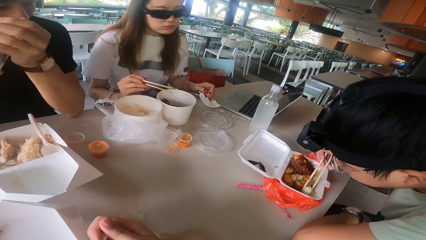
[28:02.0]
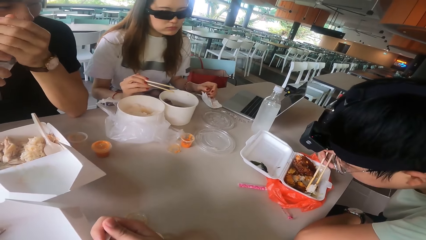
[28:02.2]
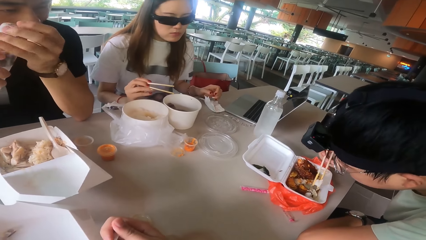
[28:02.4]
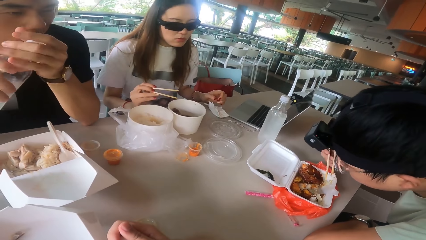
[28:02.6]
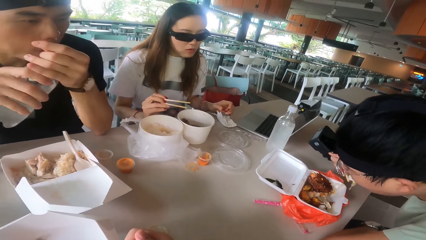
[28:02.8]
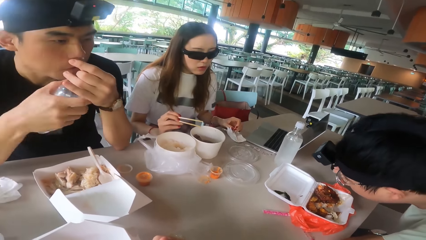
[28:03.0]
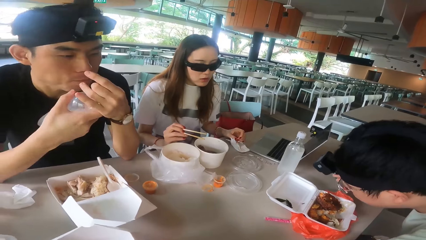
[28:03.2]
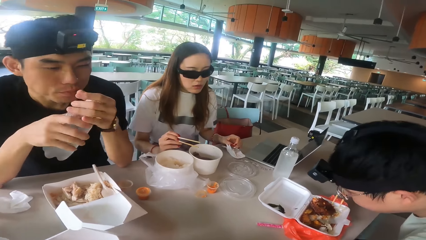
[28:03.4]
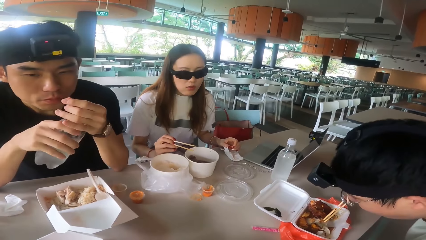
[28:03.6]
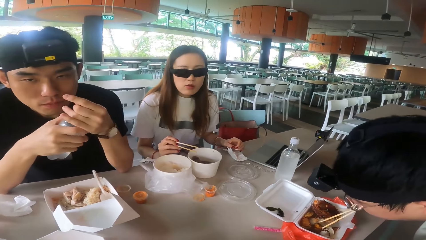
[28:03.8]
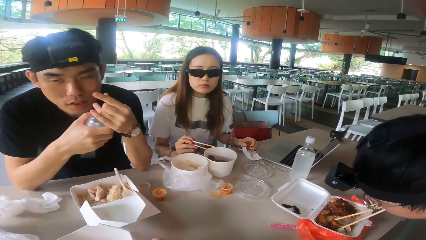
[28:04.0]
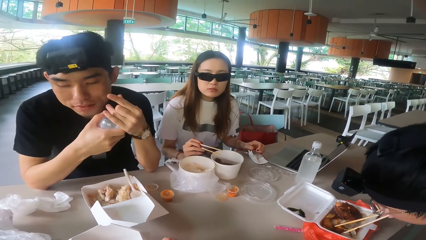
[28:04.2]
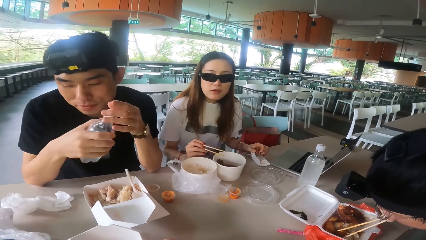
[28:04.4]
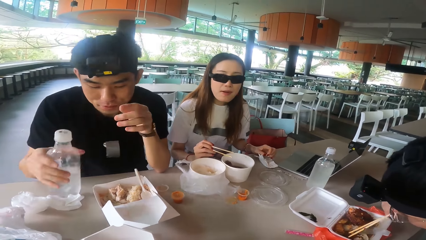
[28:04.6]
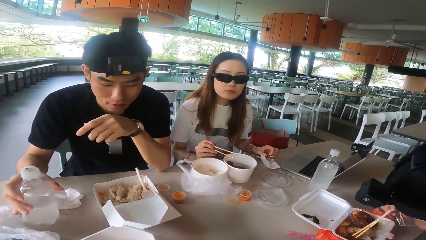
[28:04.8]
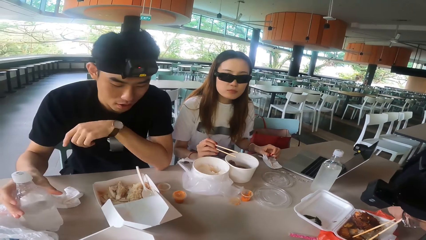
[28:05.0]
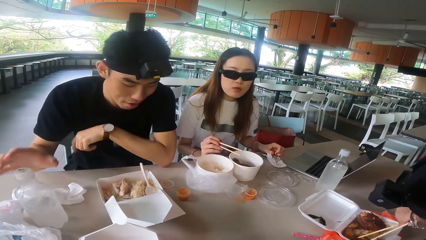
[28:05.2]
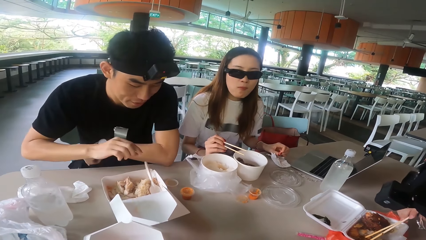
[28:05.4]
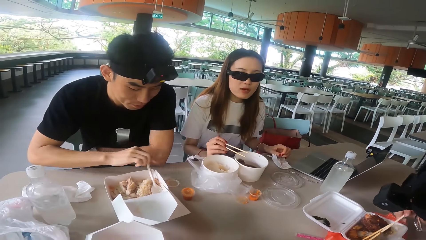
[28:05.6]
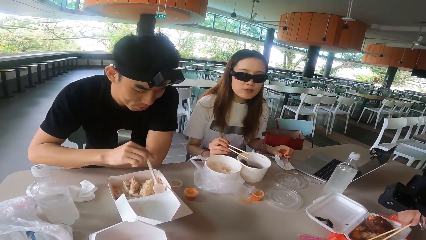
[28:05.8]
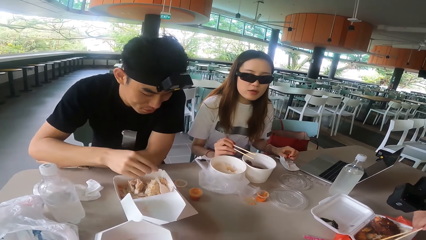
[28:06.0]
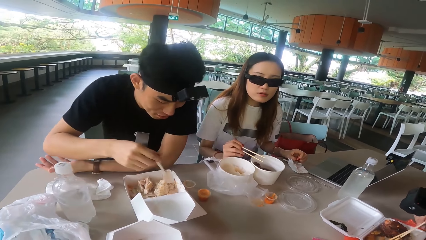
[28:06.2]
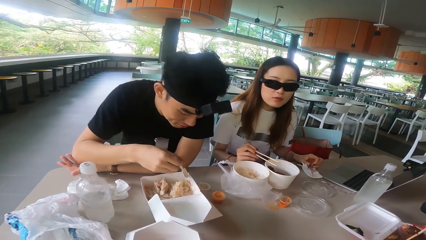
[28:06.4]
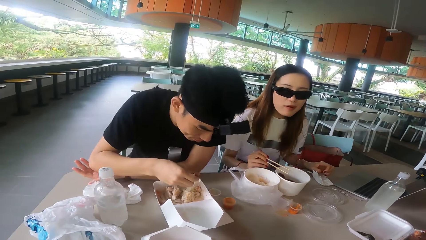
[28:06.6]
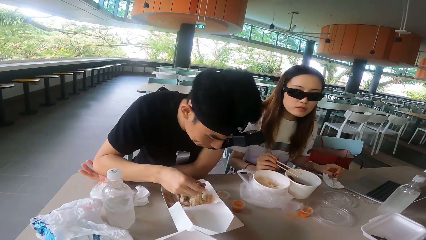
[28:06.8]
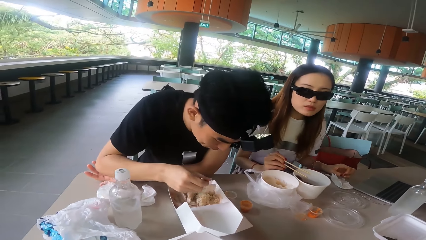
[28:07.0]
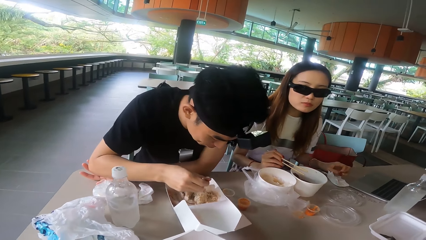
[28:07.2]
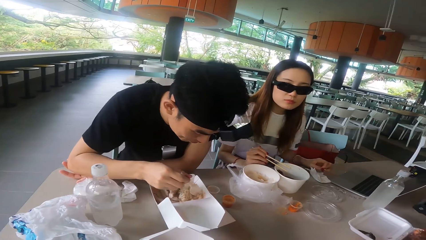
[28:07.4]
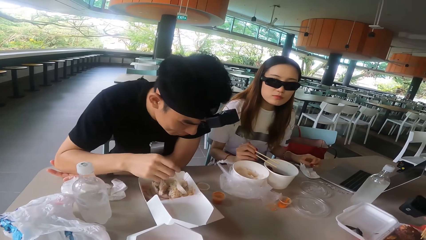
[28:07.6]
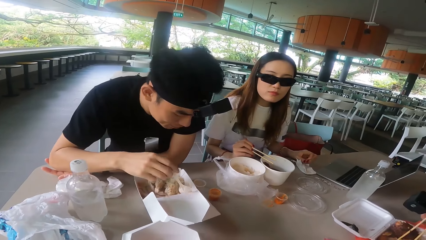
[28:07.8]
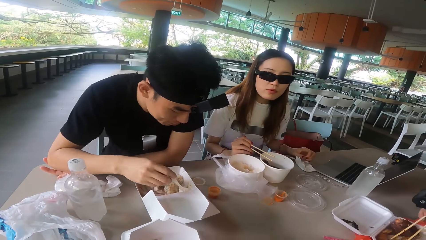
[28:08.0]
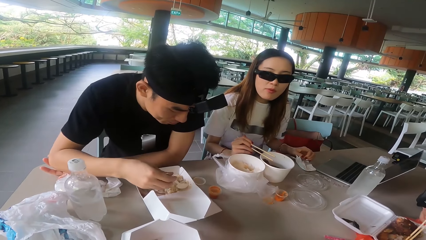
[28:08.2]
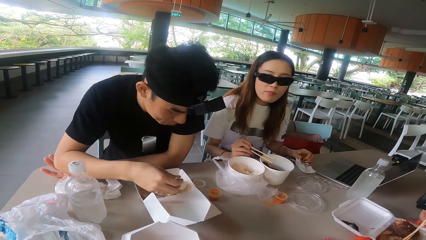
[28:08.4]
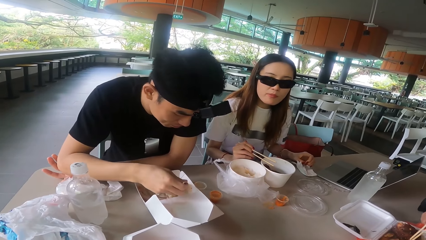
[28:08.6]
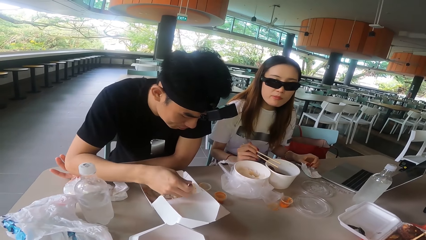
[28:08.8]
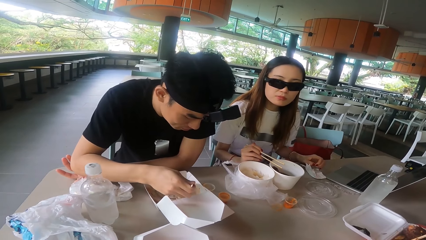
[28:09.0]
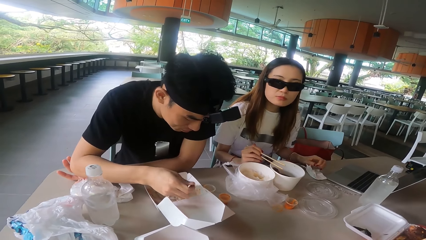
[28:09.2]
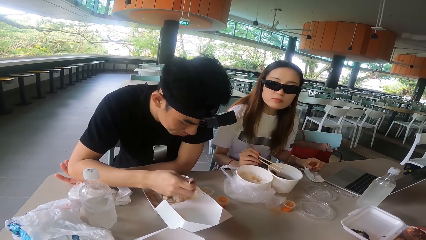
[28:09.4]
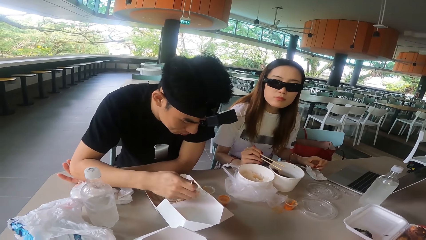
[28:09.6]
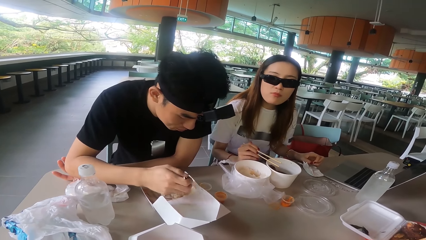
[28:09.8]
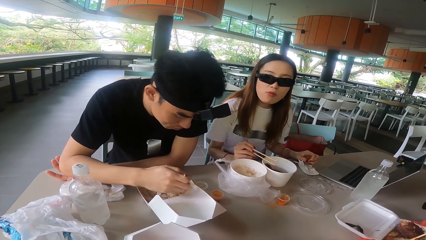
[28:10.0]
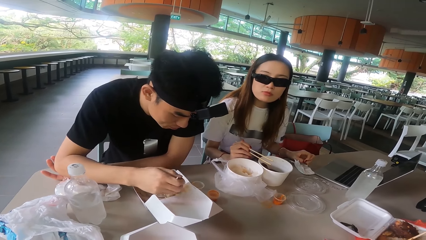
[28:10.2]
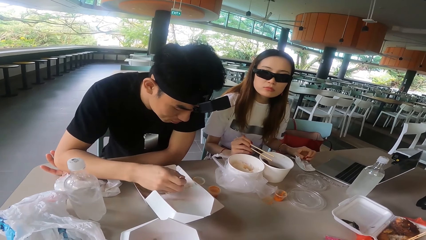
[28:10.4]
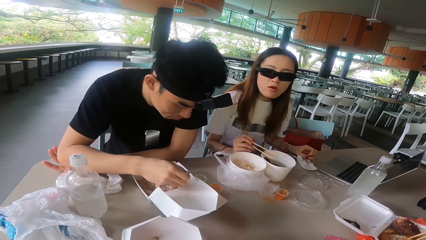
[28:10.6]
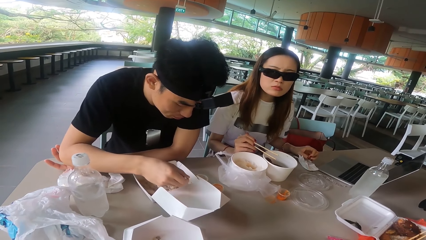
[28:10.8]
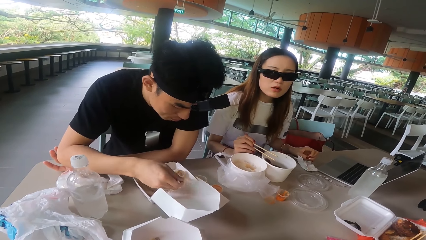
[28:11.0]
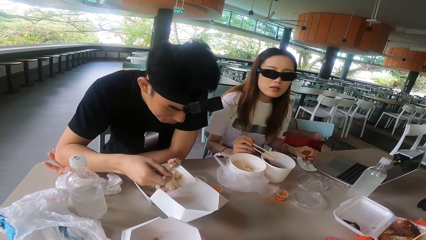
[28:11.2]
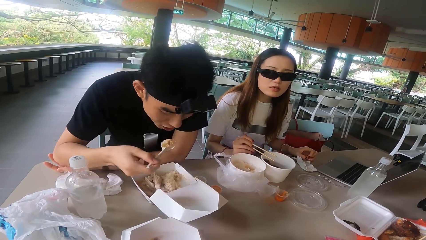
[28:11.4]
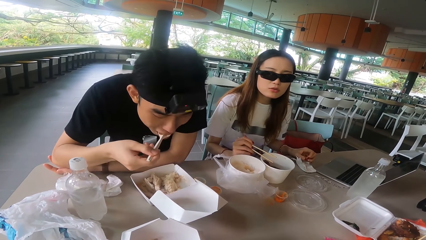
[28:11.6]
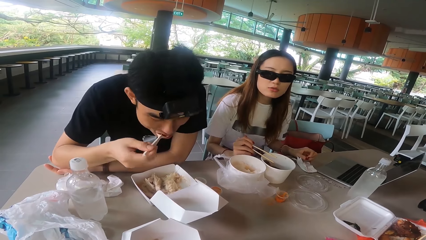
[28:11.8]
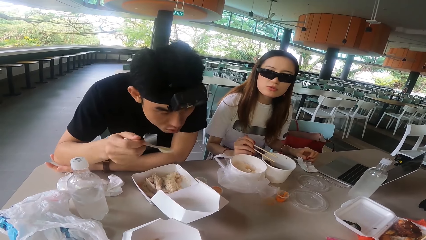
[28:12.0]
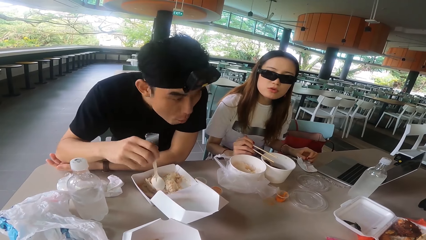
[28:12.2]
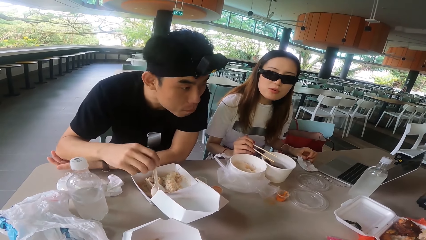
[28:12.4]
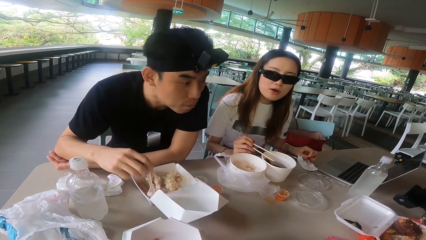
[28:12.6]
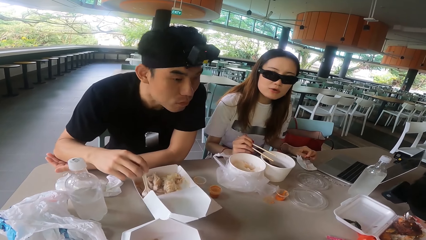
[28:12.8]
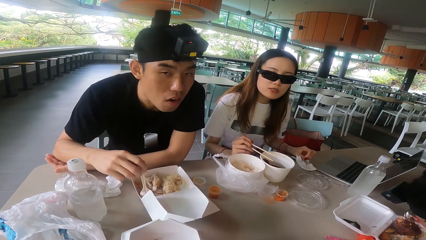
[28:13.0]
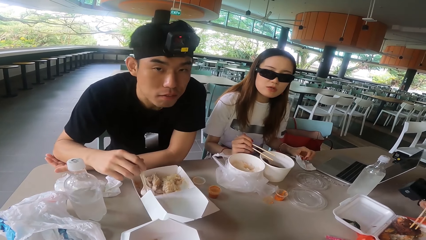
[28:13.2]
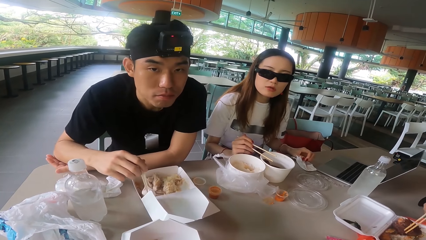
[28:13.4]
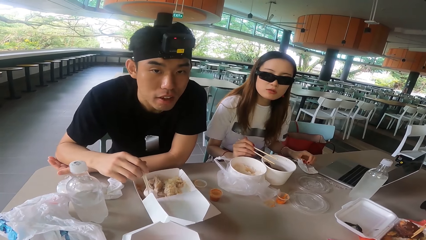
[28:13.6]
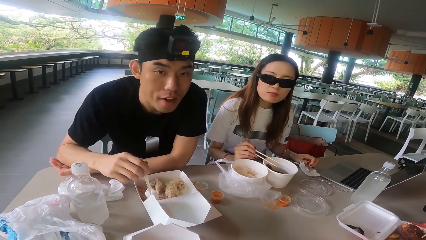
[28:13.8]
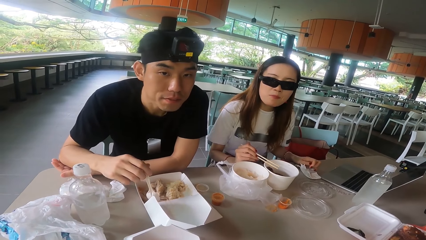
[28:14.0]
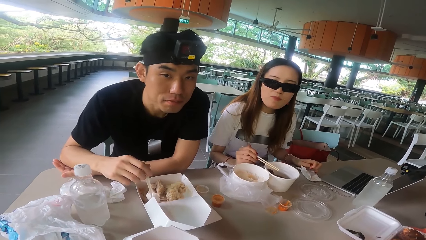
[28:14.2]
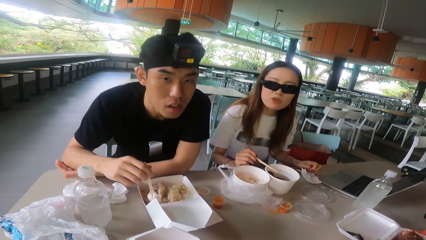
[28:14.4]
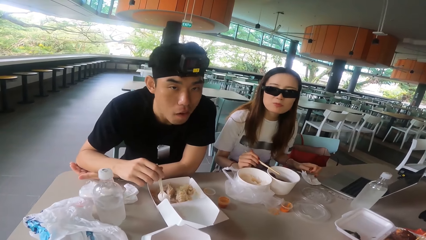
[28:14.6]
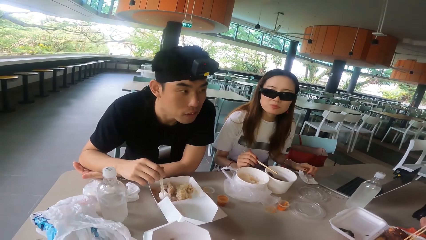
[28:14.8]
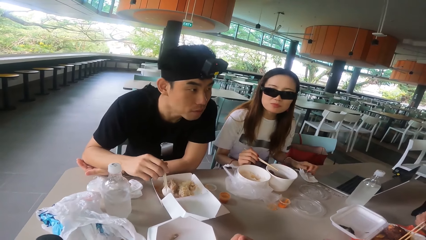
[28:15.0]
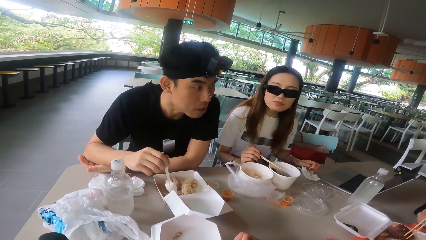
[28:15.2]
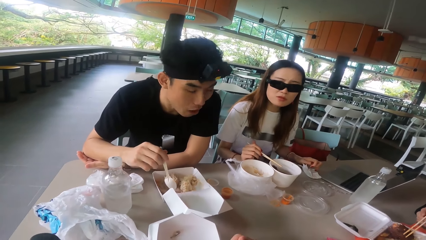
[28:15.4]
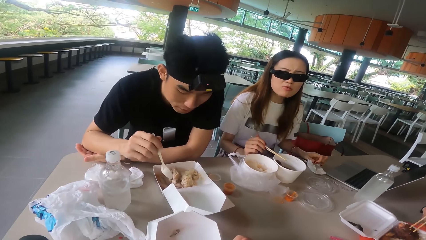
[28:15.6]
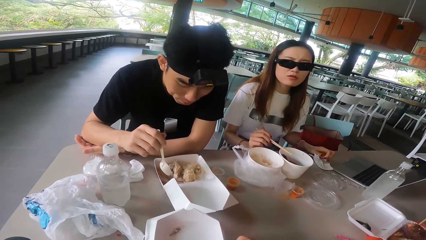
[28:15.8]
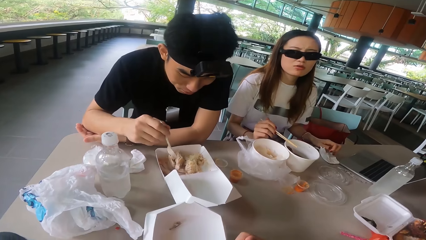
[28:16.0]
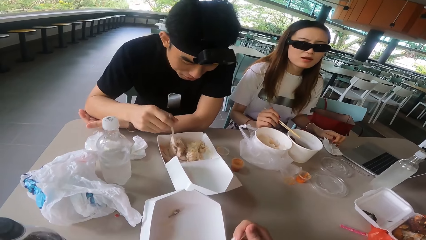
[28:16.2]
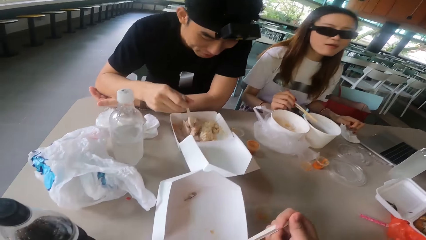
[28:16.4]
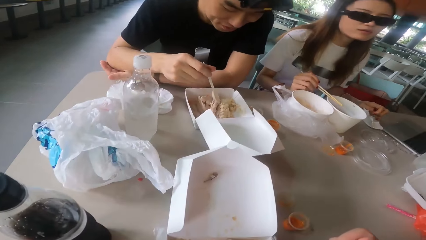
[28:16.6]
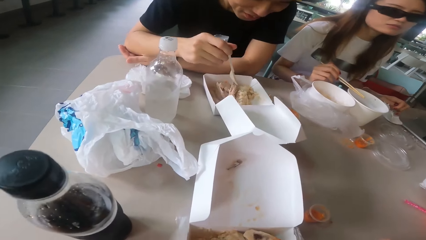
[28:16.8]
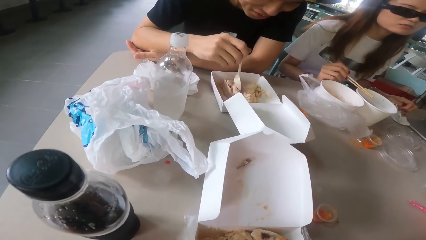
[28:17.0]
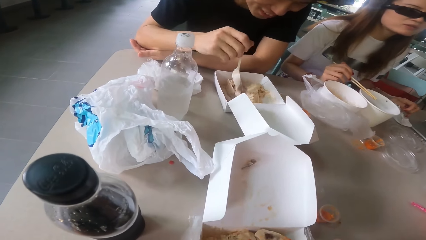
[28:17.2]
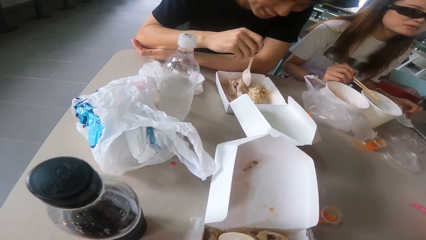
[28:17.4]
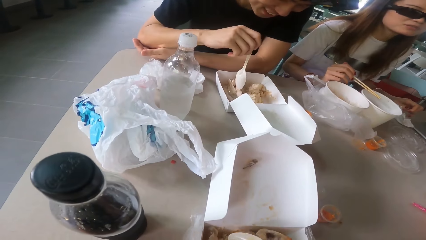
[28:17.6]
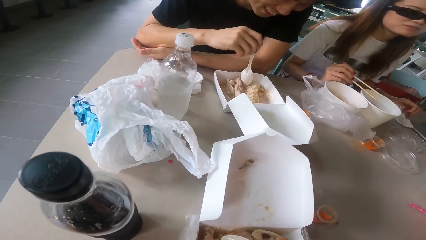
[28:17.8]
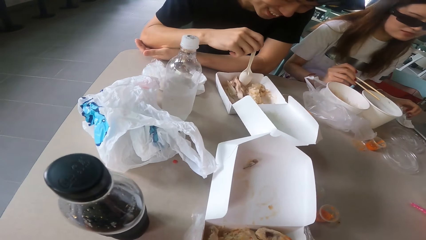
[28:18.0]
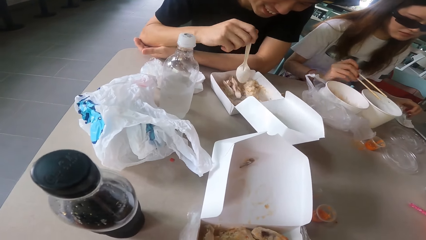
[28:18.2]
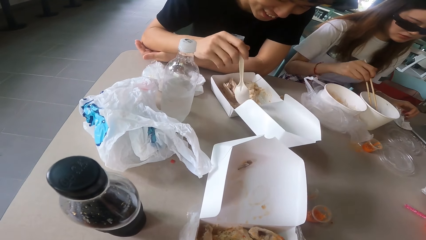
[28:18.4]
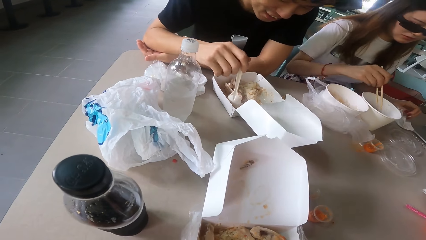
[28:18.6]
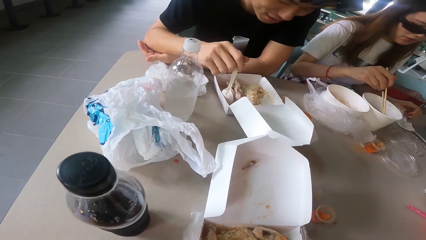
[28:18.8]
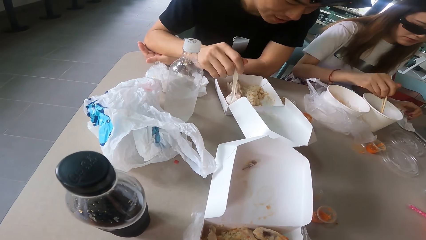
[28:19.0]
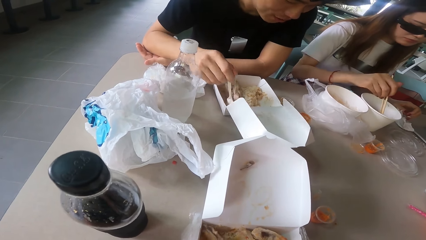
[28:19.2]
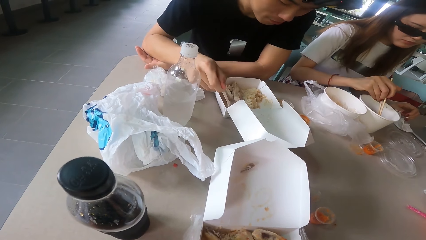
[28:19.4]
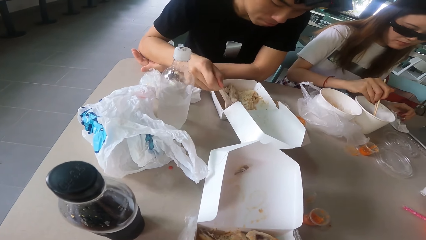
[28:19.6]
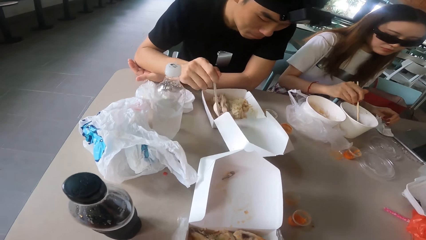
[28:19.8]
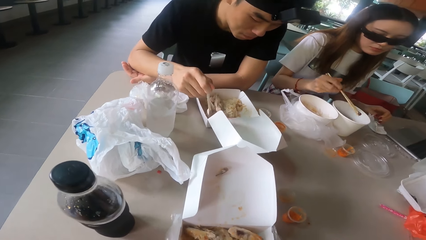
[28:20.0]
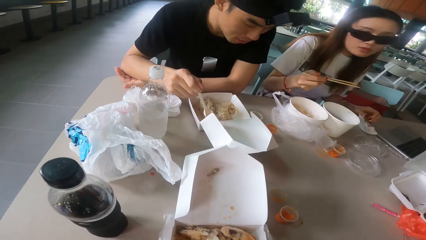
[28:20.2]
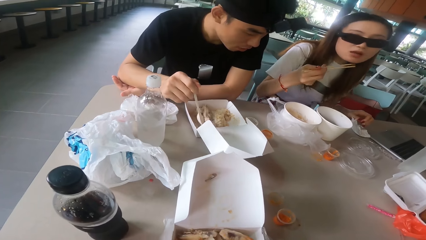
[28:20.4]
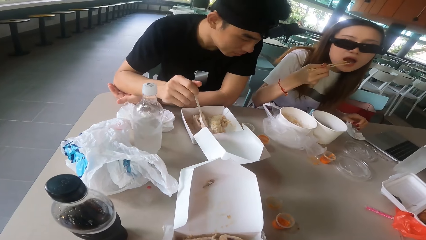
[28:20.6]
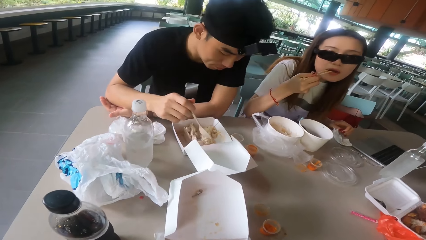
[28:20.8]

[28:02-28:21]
A man eats with chopsticks. The camera wearer looks at the man. A woman looks at the man and looks at the camera wearer. The camera wearer talks to the others on the table. Another man puts a bottle on the table. The camera wearer looks at the woman. The other man scoops rice with a spoon. The woman talks to the camera wearer. She moves her fingers repeatedly. The other man eats rice with the spoon. The first man eats with chopsticks. The other man looks at the camera wearer and looks at the first man. The woman looks at the camera wearer. The other man pushes meat pieces in the dish. The camera wearer scoops food with a spoon. They eat with the spoon. The woman takes a piece of meat with a chopstick and eats the piece of meat with the chopstick.
